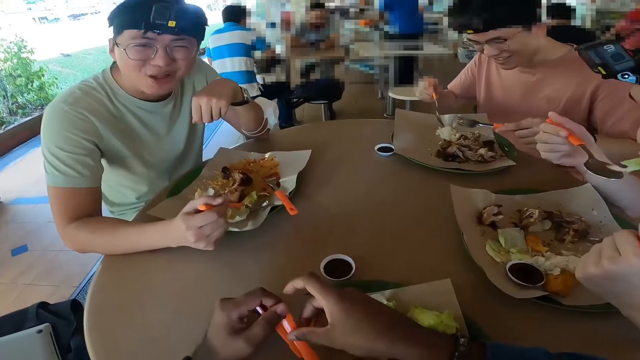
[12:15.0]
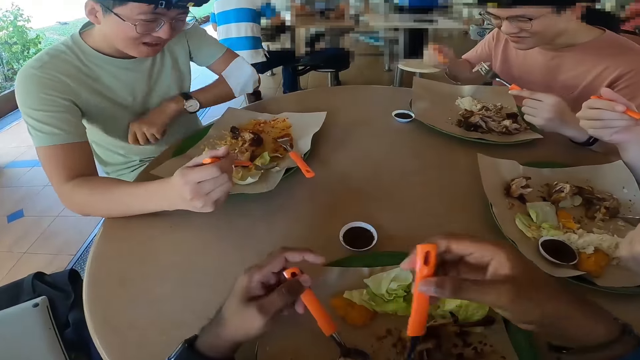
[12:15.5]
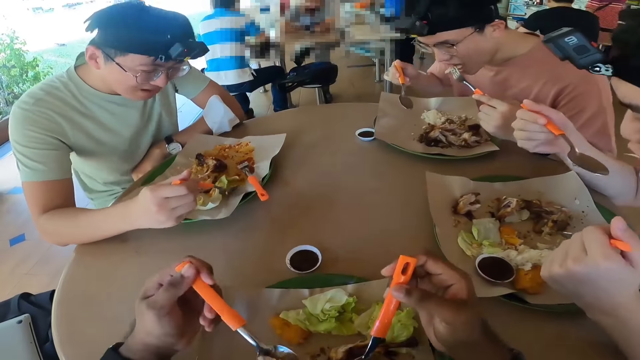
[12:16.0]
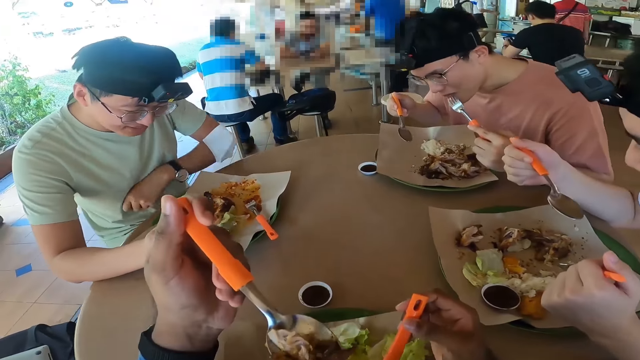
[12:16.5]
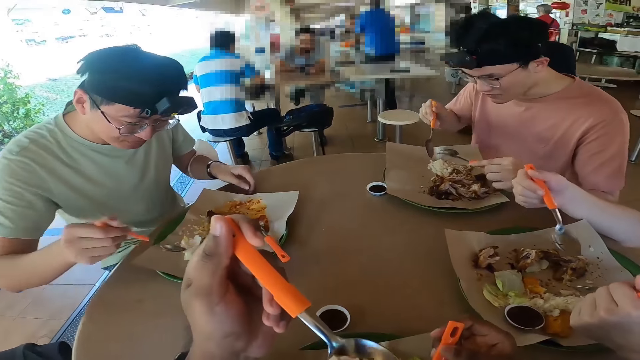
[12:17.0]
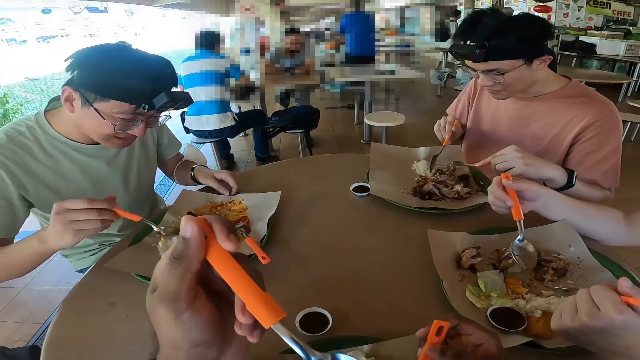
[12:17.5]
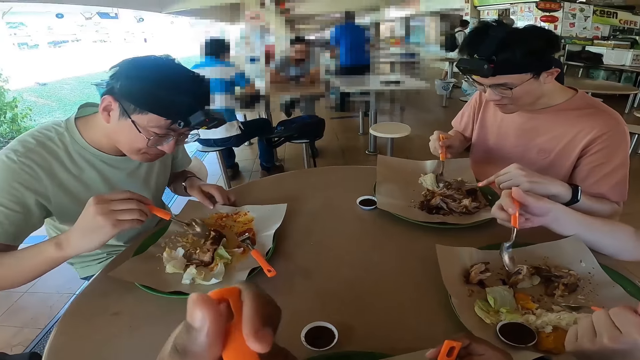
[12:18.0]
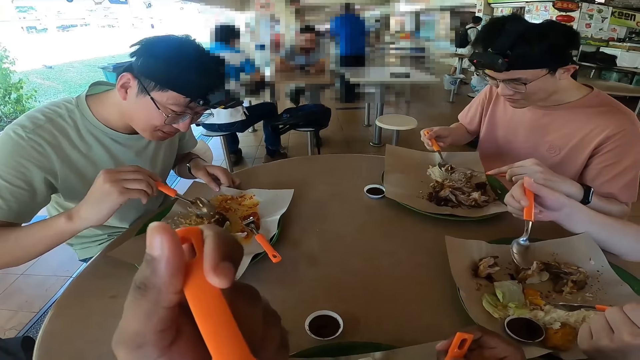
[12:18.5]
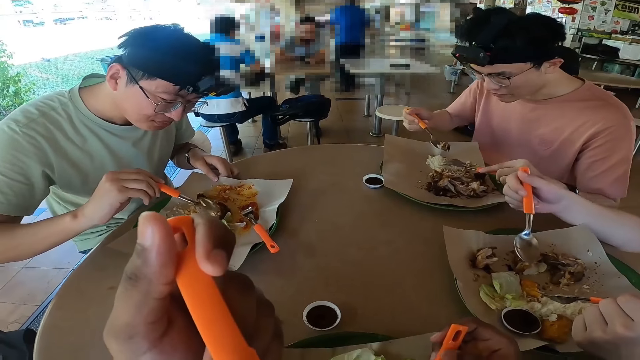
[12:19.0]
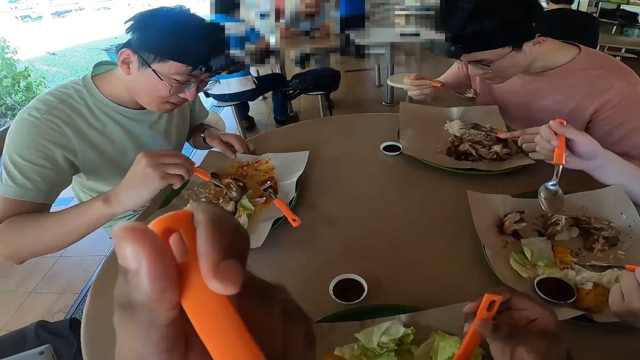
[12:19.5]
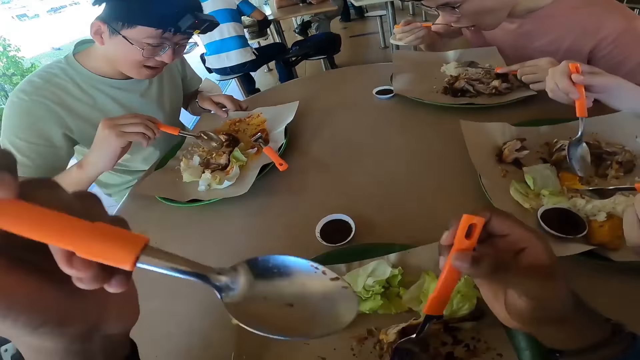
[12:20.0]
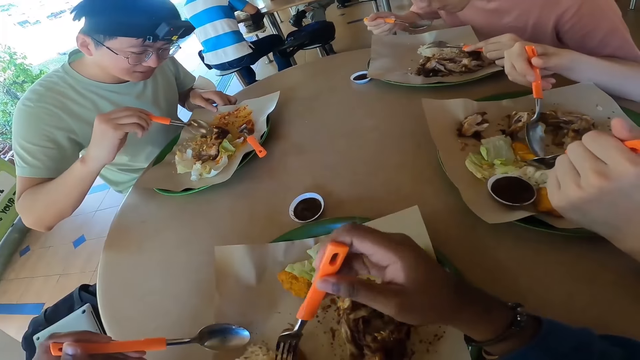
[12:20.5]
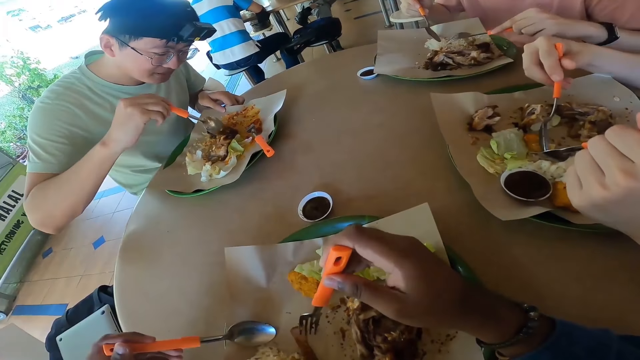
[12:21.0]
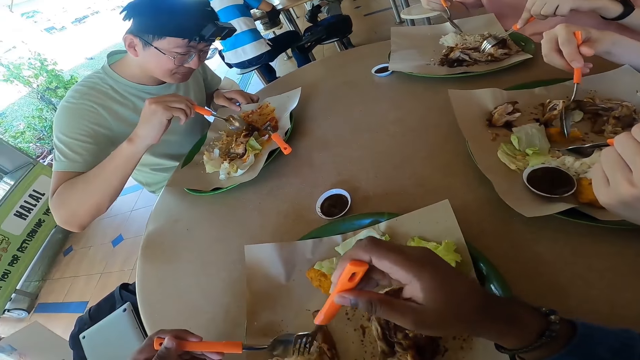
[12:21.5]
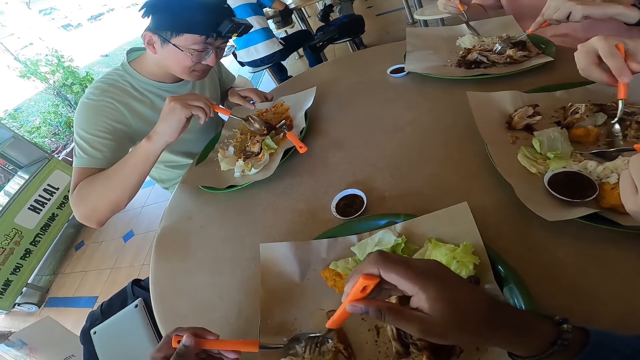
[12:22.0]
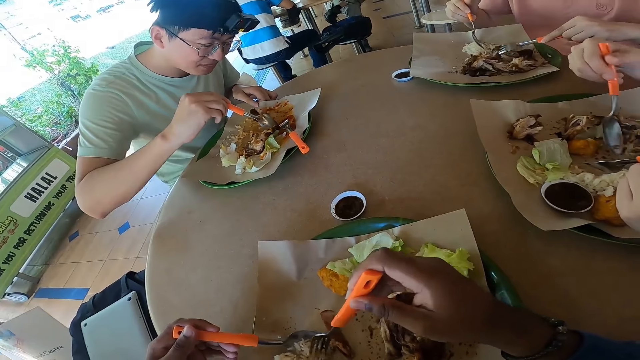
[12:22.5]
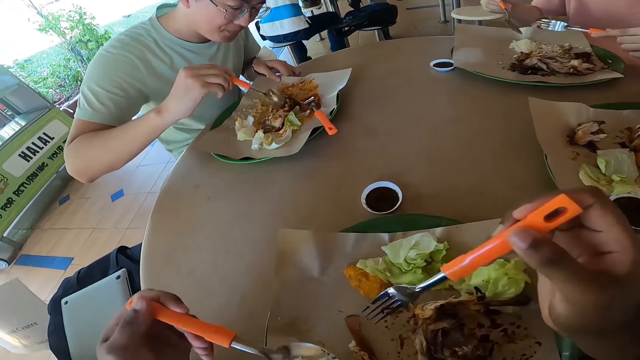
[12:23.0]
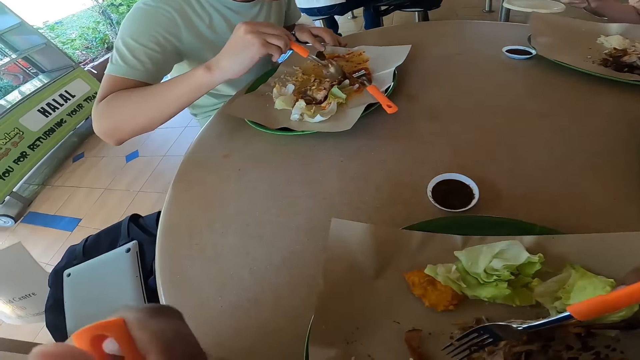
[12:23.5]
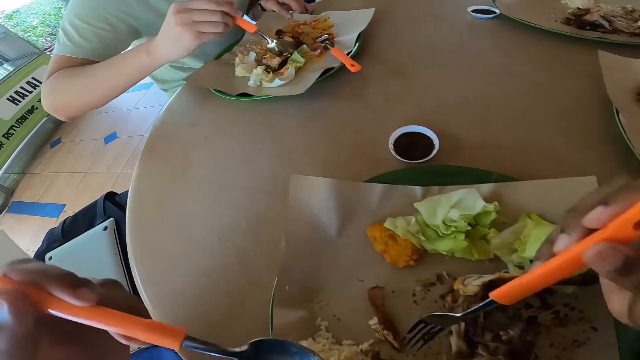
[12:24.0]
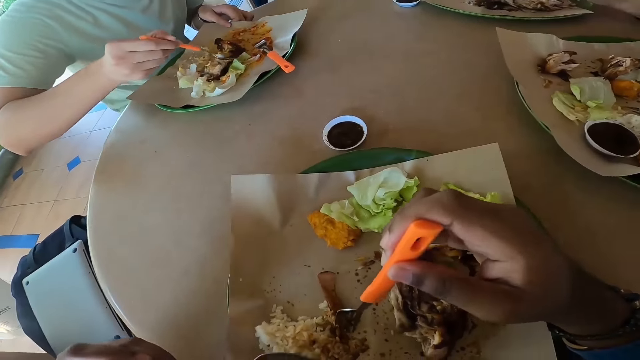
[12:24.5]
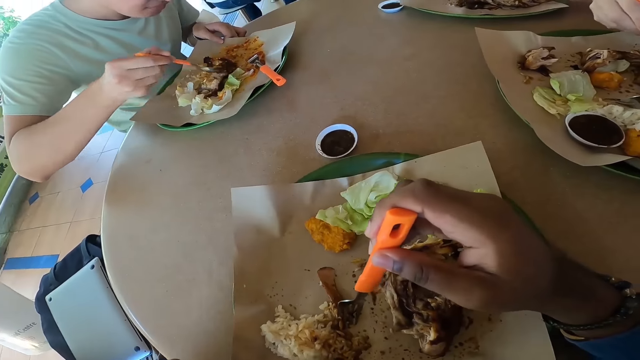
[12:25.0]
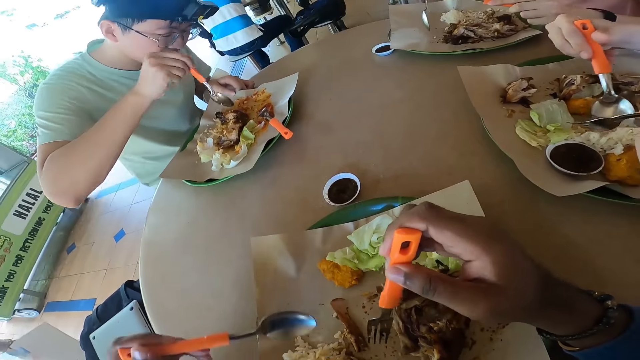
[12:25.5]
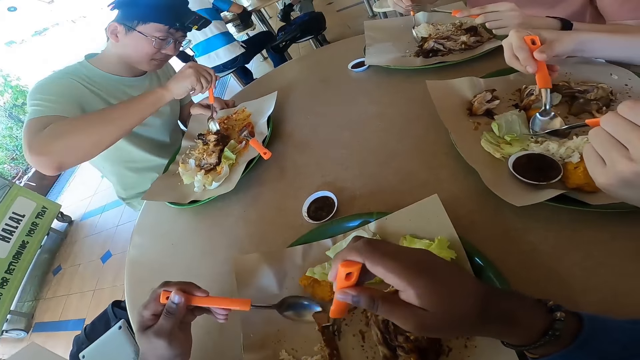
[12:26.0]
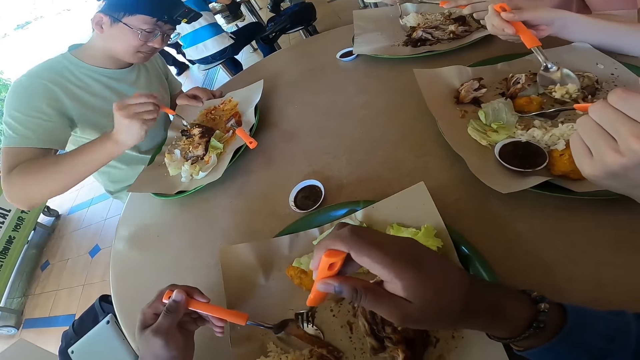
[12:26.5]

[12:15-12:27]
The camera wearer eats food.

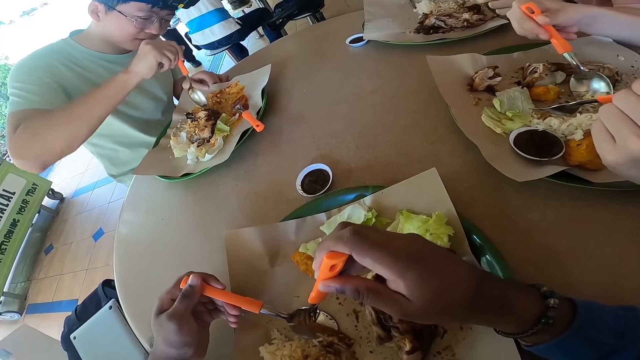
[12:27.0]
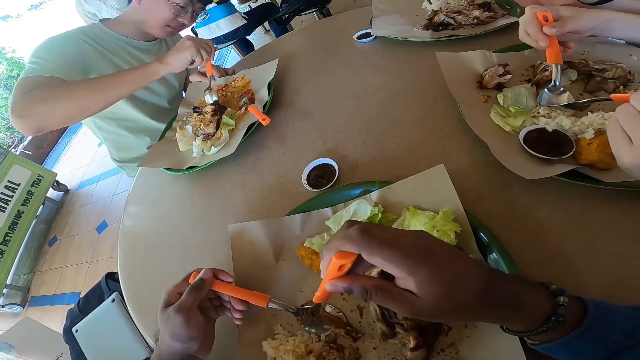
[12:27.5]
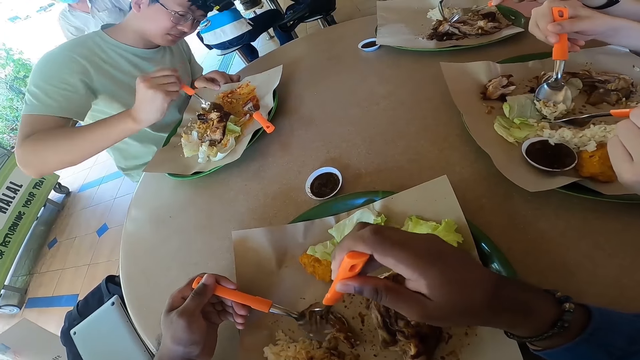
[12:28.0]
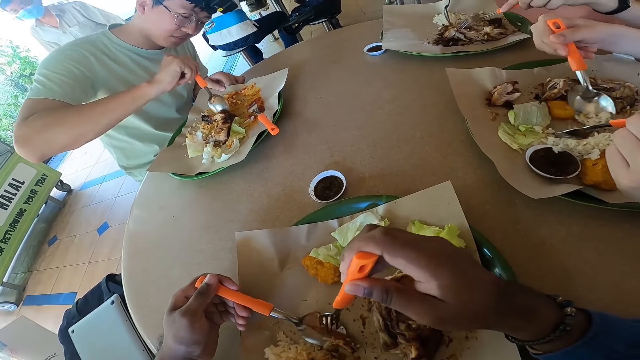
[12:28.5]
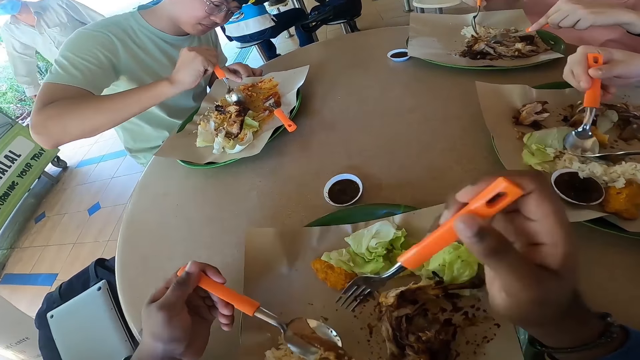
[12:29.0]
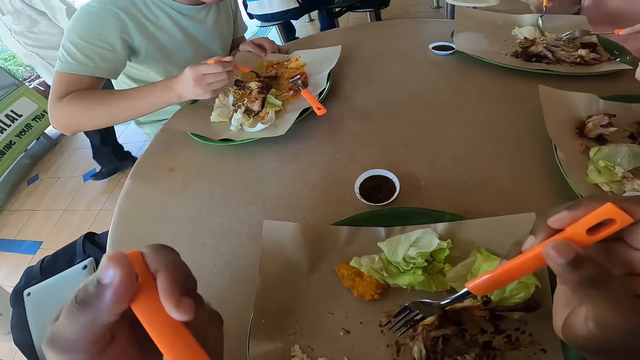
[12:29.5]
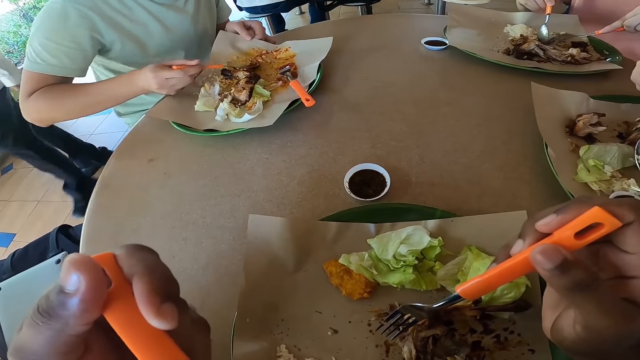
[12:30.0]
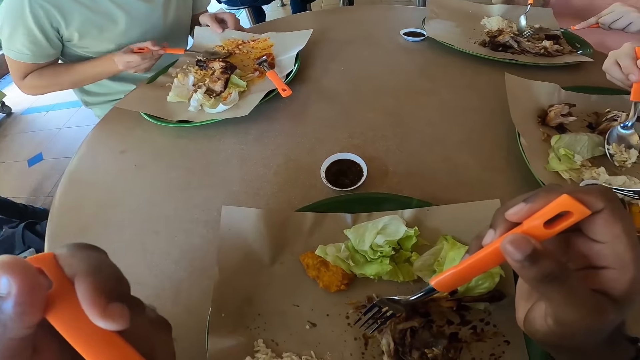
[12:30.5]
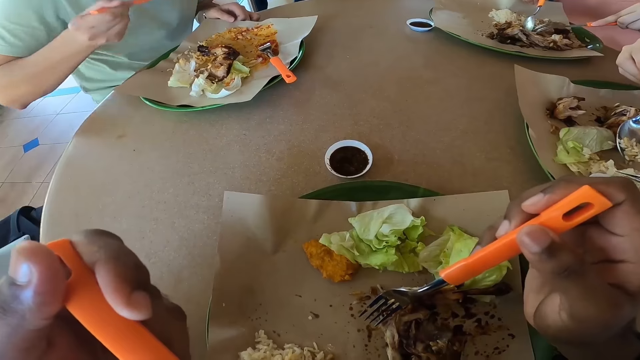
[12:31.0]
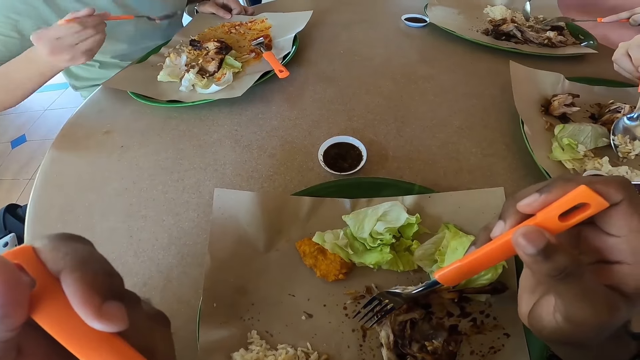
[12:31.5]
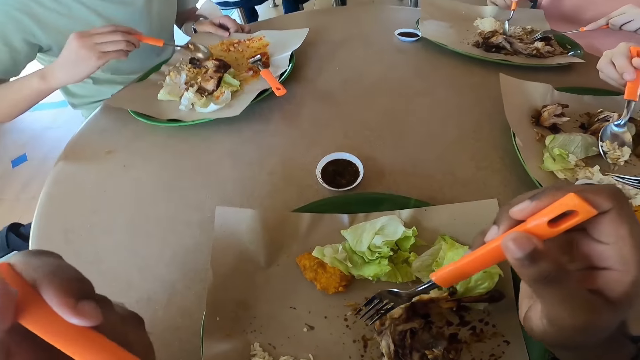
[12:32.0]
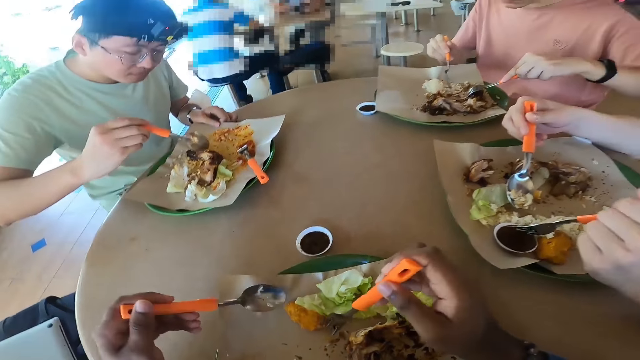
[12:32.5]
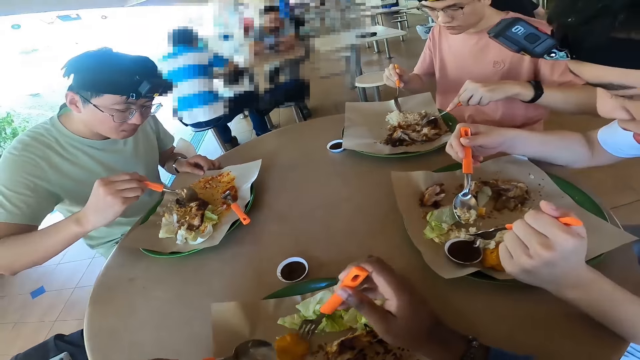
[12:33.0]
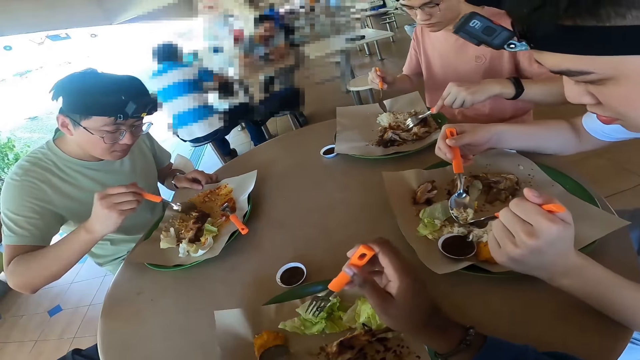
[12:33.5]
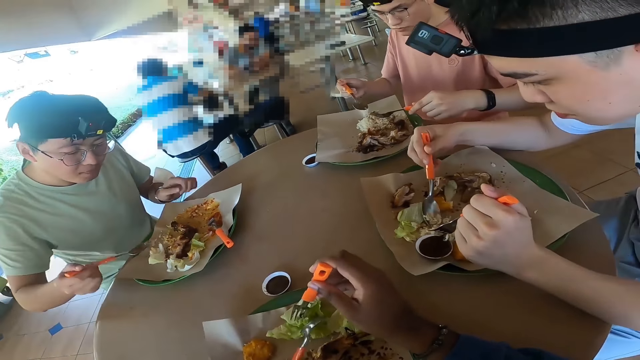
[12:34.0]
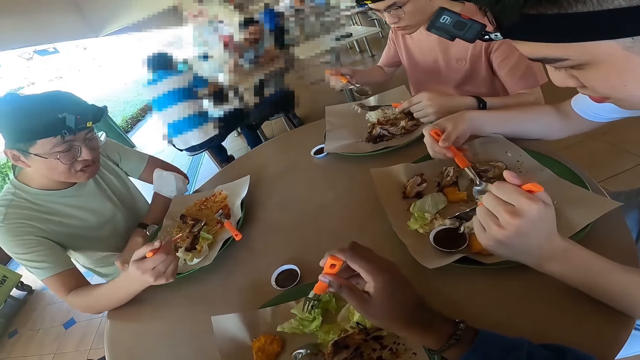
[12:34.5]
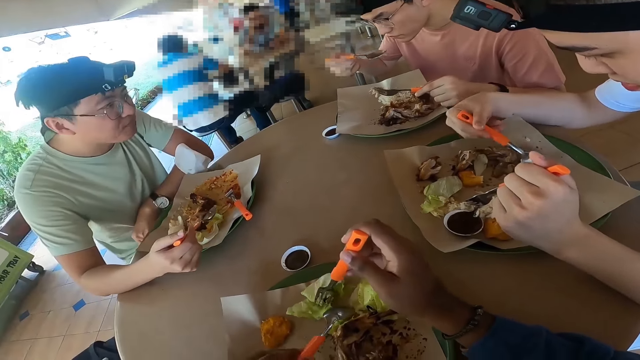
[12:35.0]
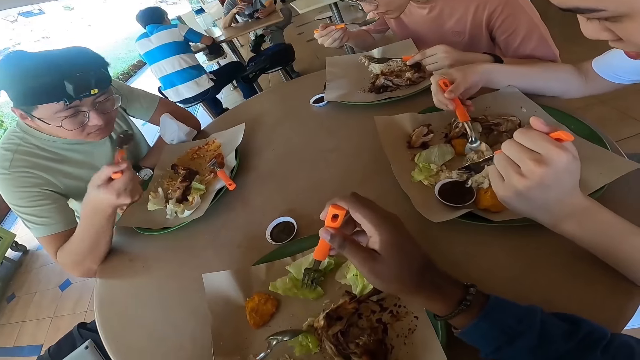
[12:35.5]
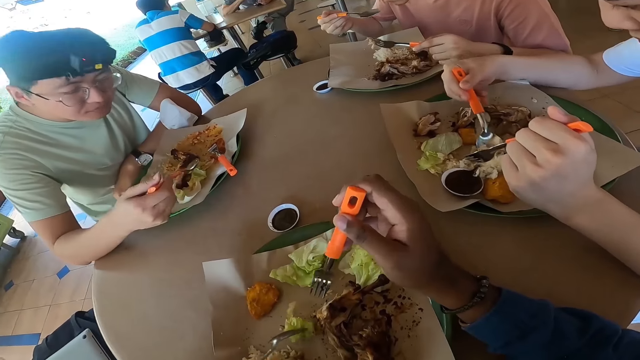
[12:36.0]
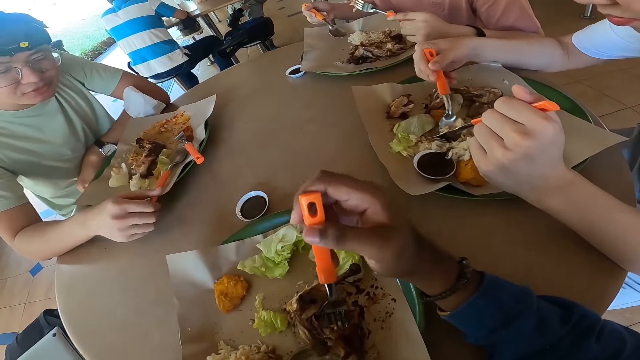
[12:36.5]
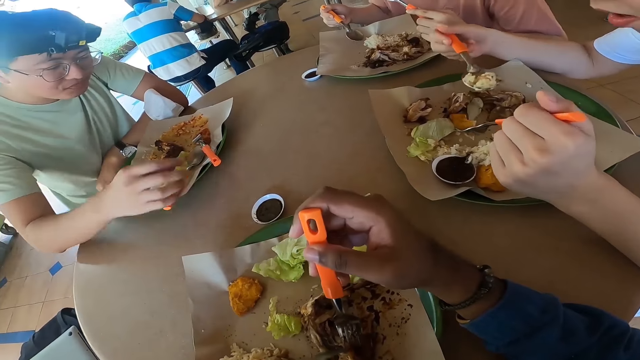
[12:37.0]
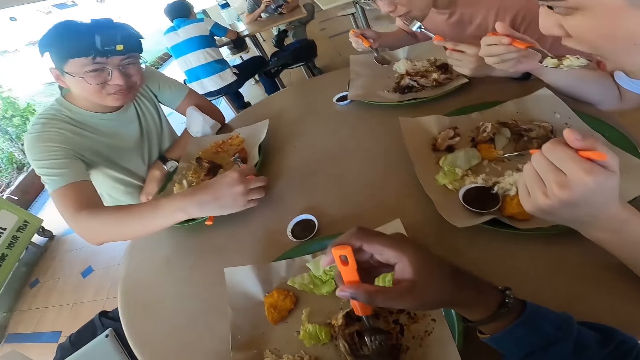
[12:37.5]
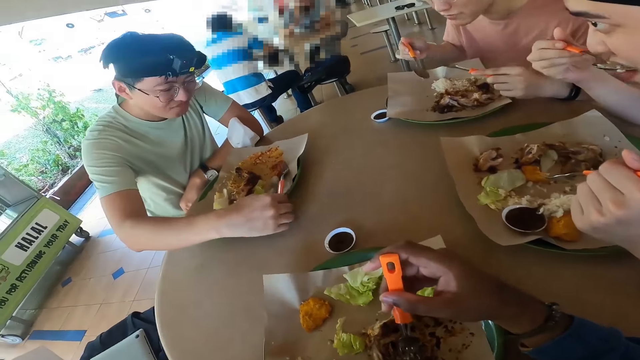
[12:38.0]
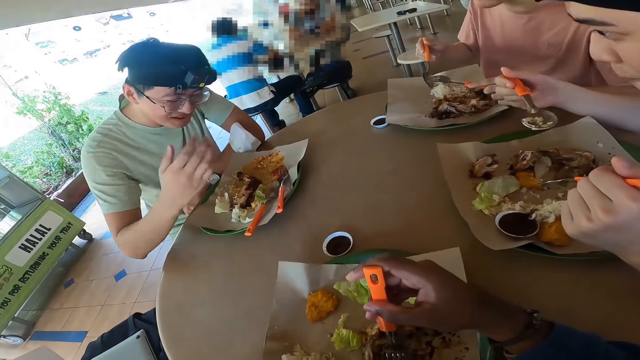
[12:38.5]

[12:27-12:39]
A person puts a spoon on the table. The camera wearer converses with three men.
